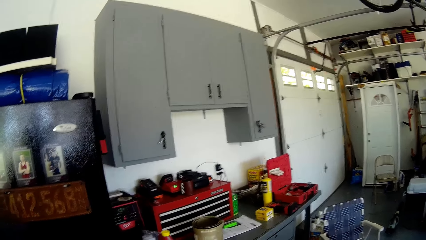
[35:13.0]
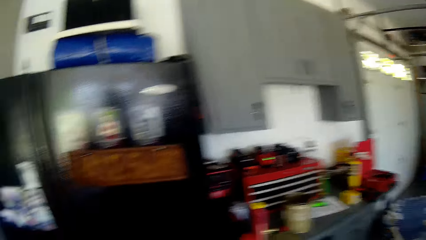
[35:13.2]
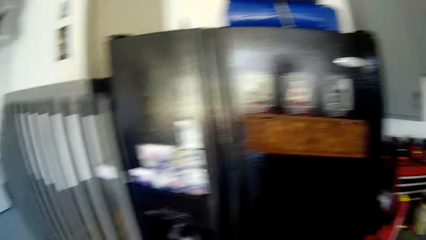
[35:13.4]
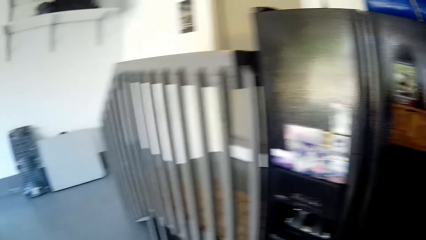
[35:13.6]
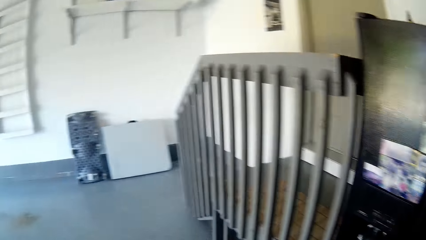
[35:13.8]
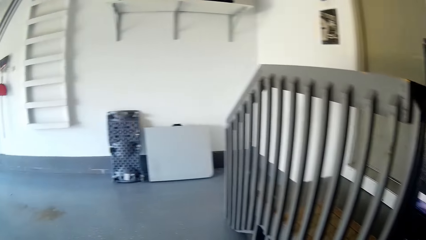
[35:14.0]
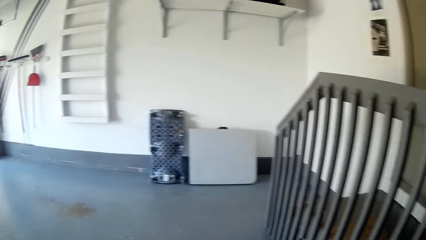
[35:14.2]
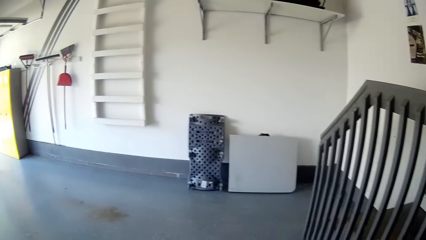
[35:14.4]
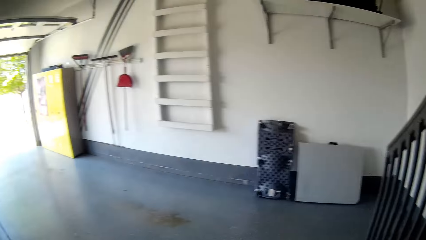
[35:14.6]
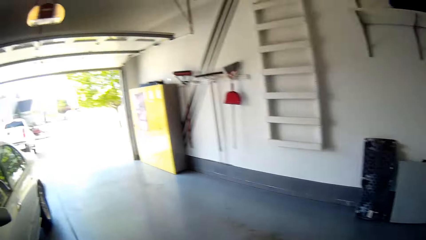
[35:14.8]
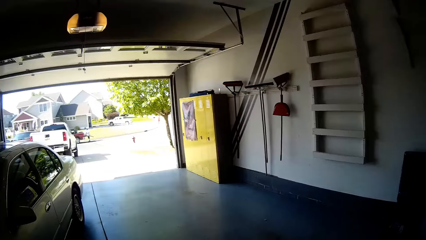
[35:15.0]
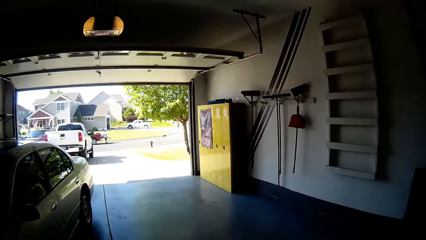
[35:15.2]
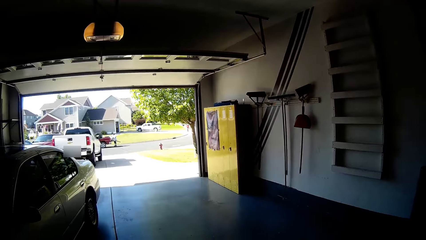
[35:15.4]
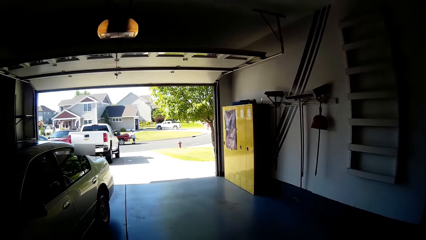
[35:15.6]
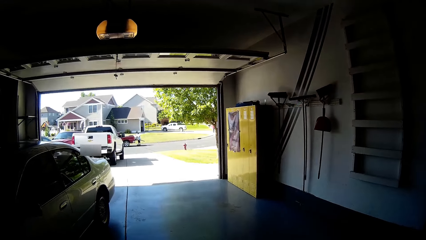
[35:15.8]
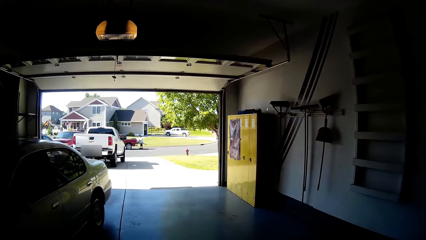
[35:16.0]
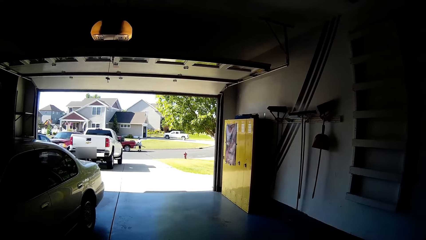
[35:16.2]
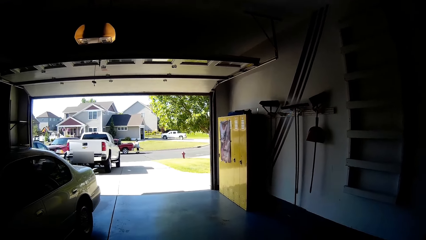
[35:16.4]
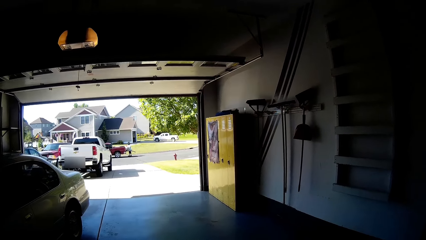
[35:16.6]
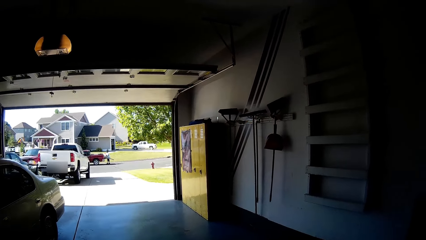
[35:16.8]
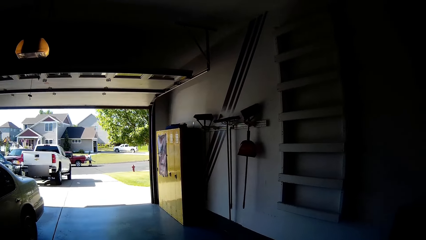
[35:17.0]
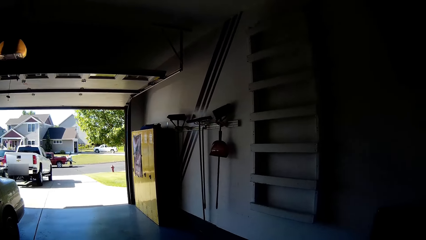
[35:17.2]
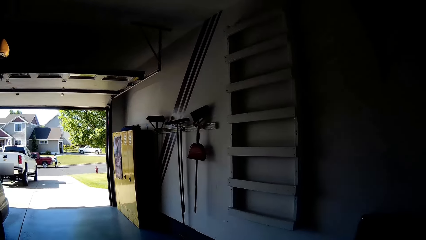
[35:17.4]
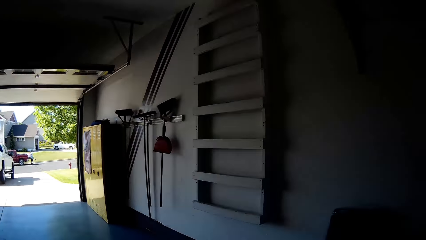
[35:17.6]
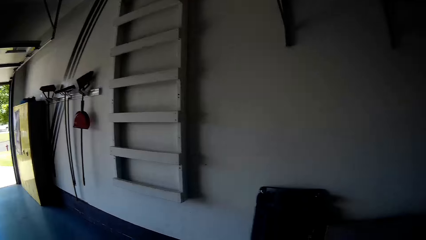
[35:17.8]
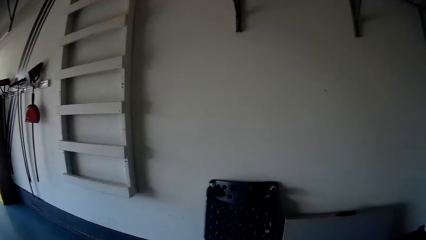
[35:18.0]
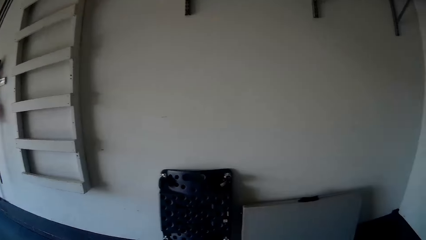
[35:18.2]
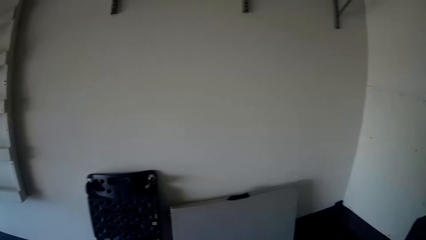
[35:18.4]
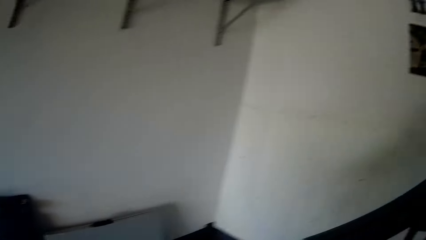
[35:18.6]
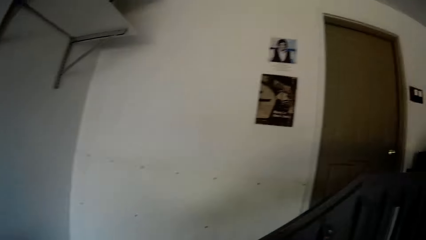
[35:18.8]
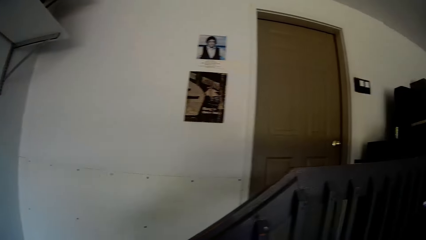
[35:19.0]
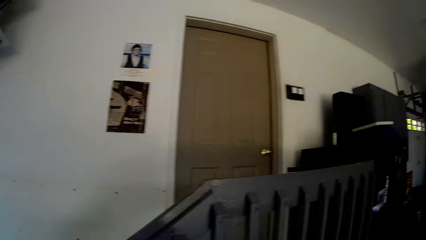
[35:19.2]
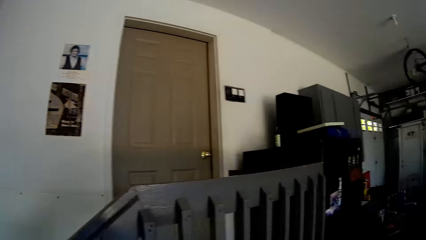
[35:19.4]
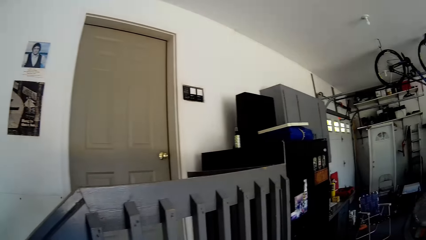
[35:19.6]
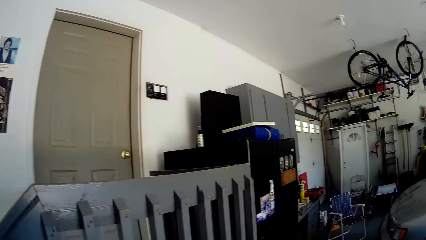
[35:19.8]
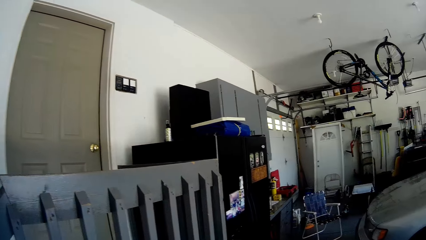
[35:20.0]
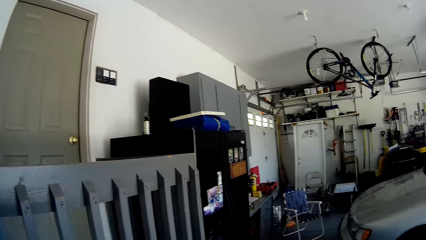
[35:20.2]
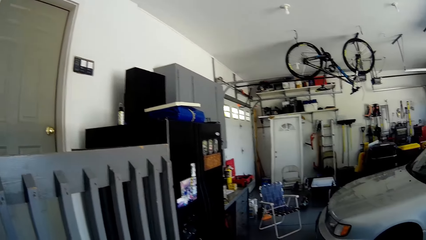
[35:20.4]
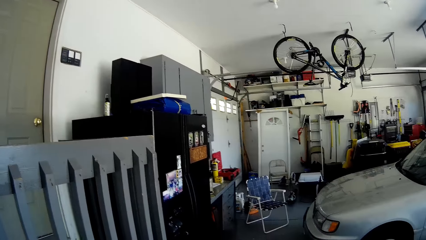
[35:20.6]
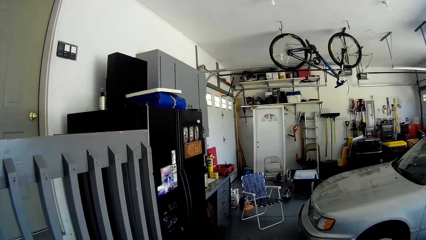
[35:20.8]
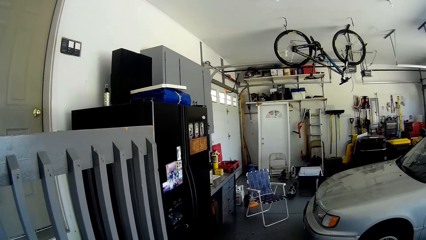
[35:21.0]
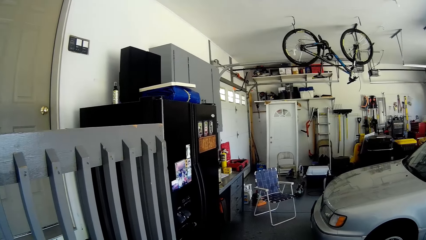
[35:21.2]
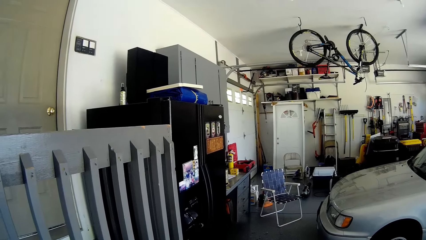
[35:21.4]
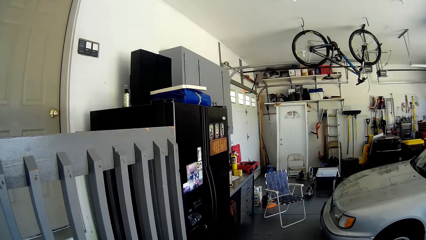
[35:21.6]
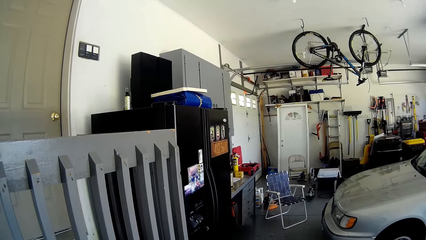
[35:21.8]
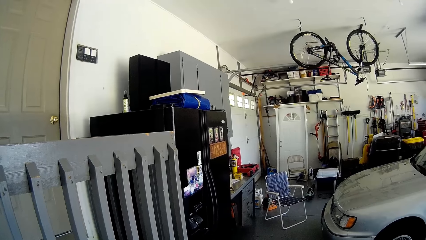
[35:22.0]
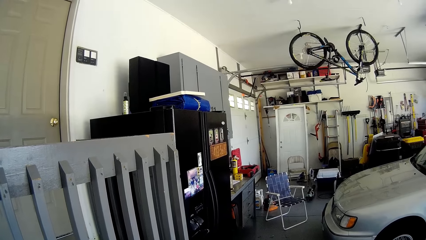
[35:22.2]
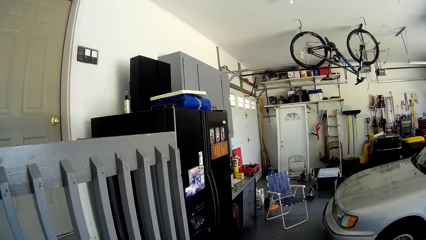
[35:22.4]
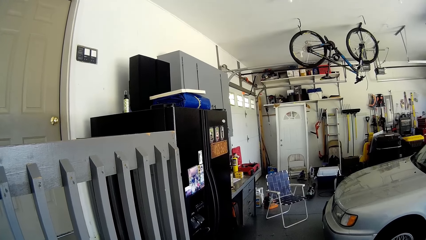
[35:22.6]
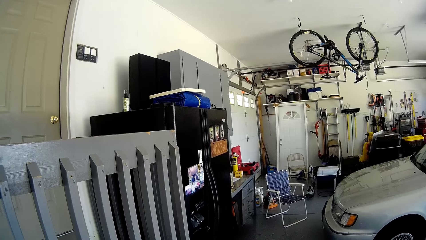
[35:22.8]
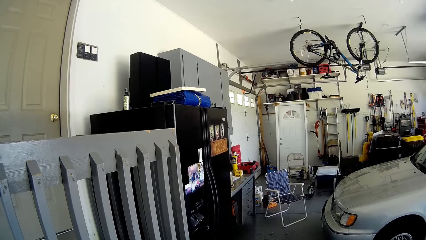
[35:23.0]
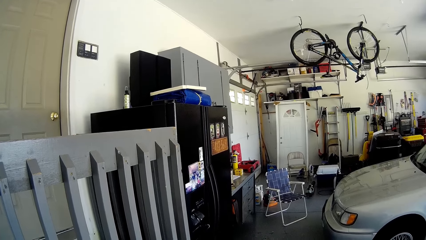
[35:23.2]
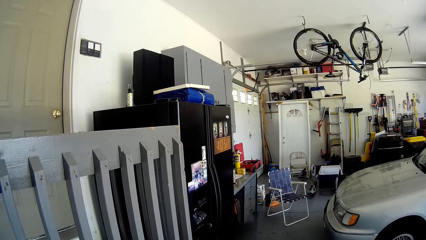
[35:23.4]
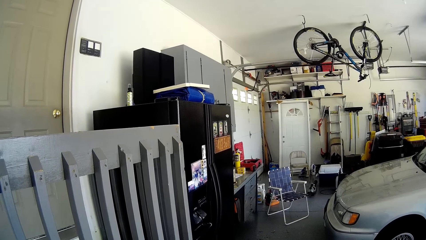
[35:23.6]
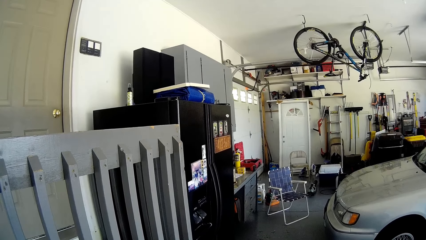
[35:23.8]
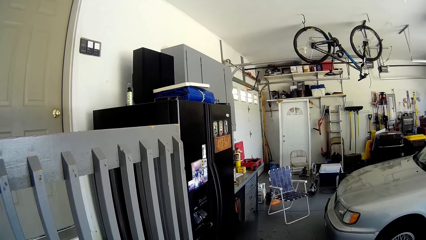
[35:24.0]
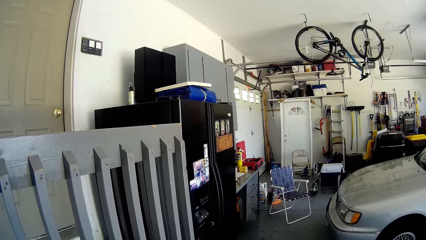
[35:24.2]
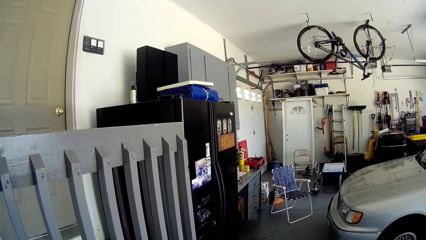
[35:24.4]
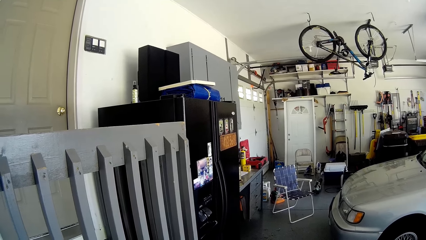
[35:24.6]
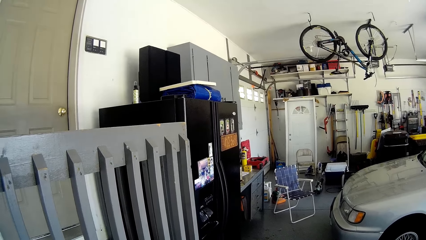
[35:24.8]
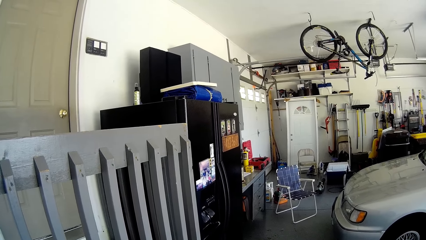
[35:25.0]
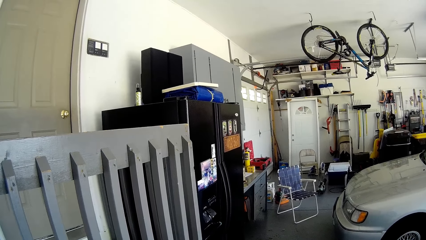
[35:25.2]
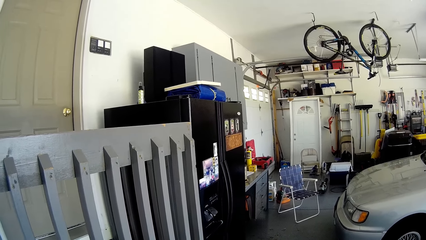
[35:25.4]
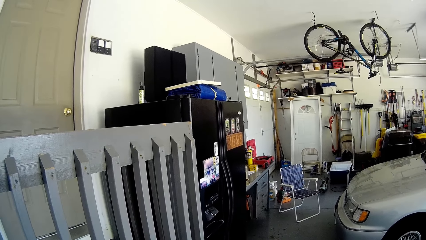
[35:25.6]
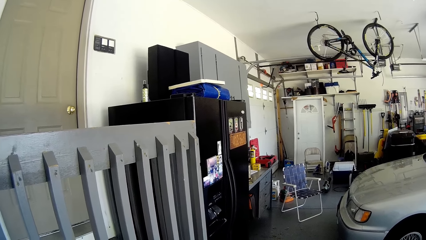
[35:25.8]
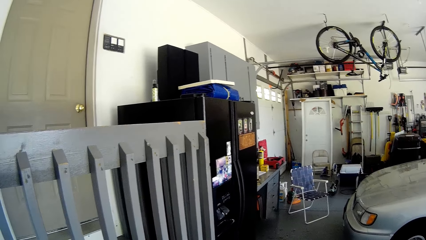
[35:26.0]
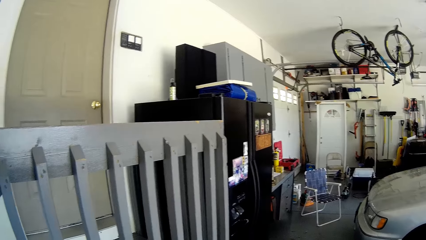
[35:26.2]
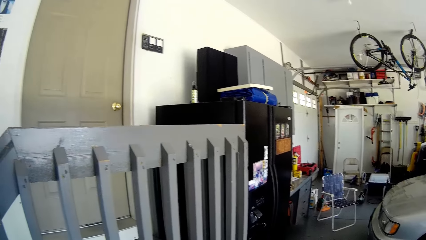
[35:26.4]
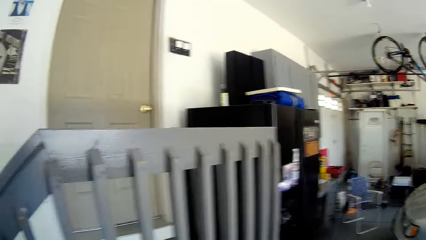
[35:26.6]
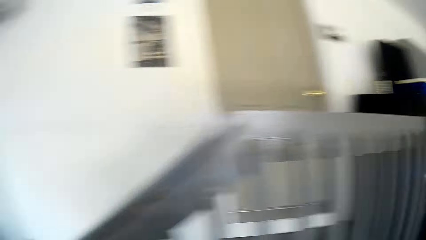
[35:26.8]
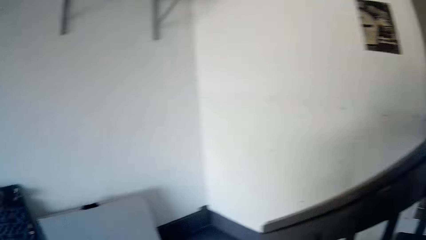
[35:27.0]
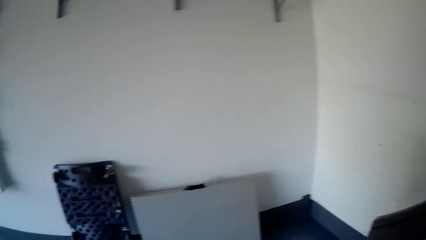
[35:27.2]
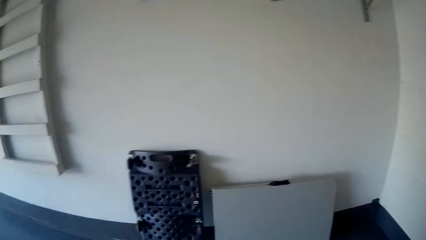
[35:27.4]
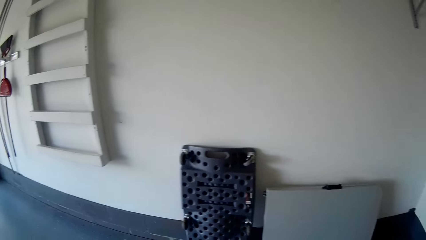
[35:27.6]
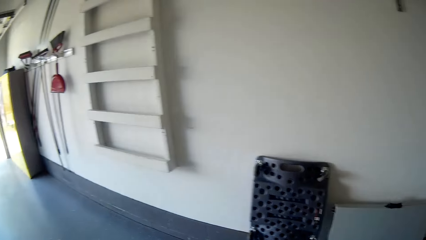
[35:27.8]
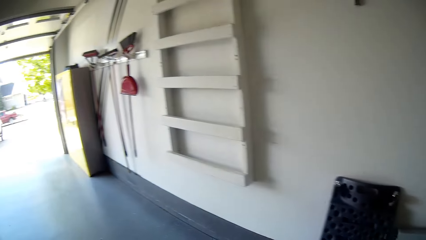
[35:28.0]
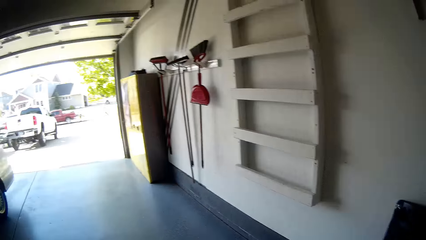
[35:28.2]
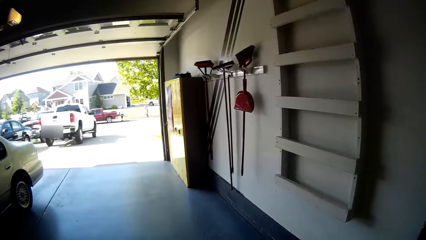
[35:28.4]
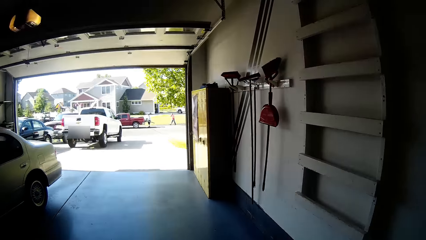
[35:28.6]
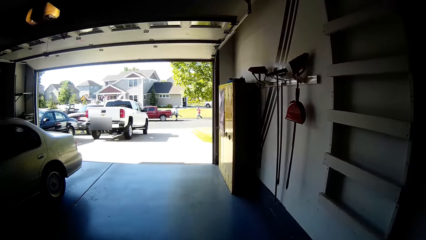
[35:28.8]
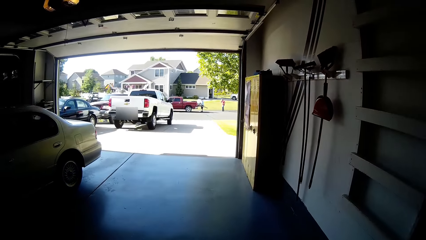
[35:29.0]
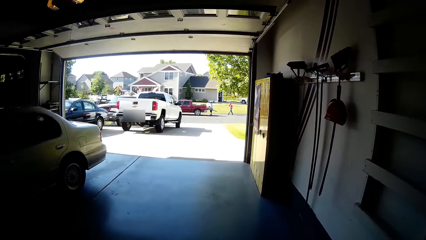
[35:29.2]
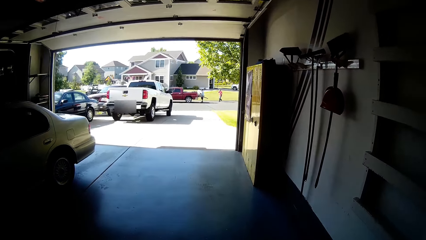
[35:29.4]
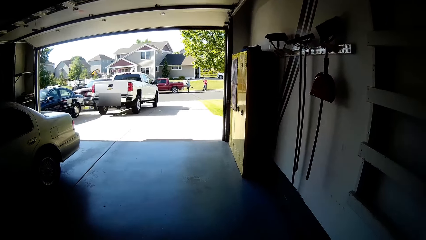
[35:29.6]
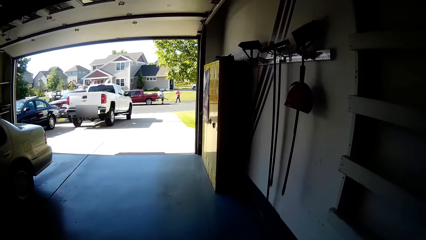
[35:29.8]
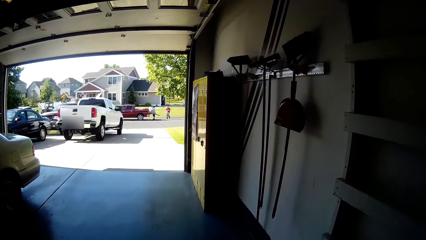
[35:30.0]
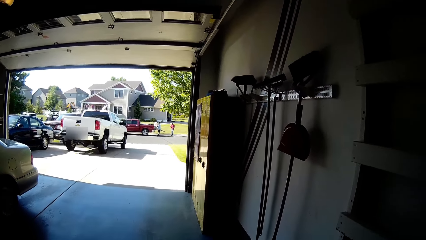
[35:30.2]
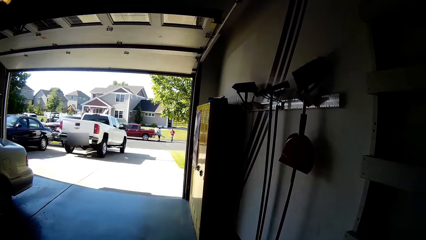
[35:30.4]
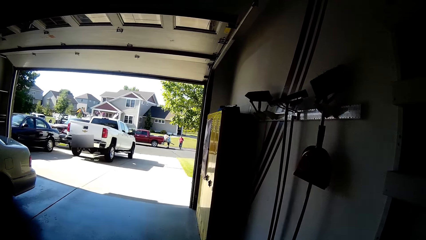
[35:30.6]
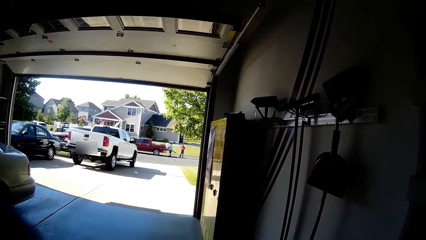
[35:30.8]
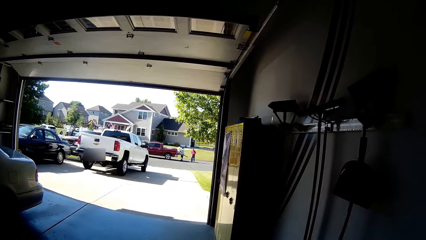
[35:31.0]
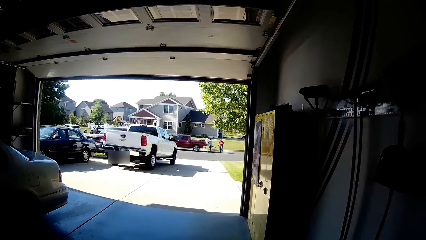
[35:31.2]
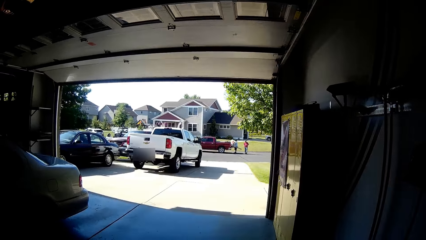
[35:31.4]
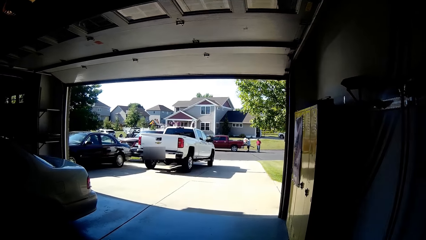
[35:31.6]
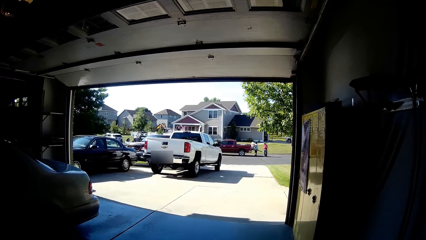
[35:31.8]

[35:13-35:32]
The camera wearer turns around. They look around. They look around the garage. They turn around. They walk around.
